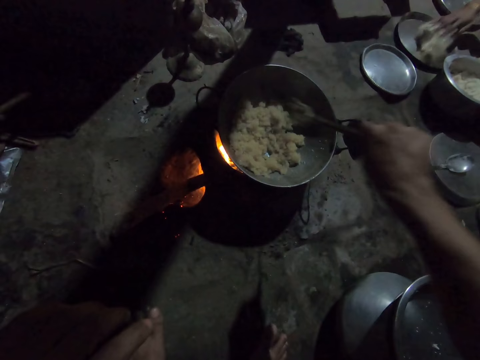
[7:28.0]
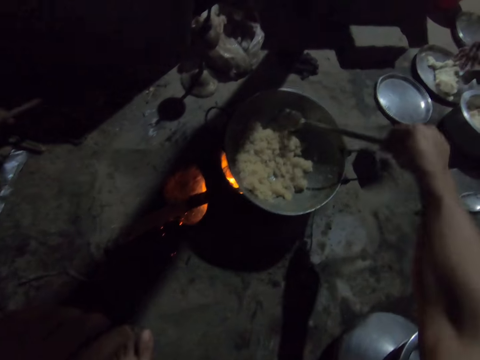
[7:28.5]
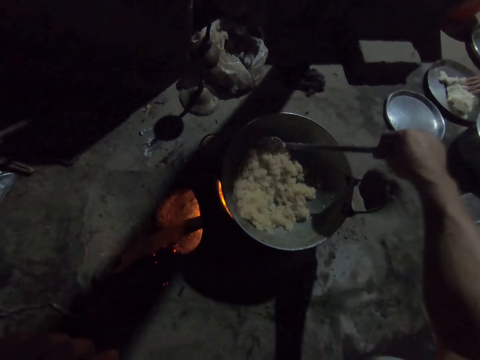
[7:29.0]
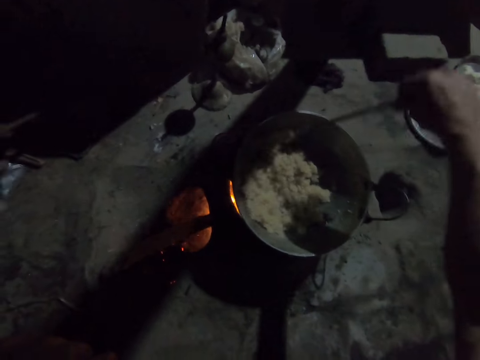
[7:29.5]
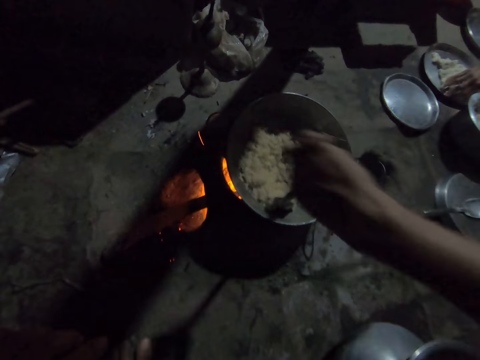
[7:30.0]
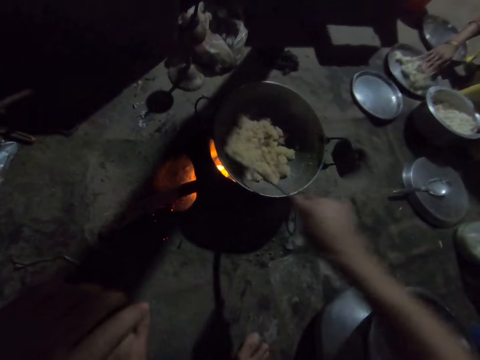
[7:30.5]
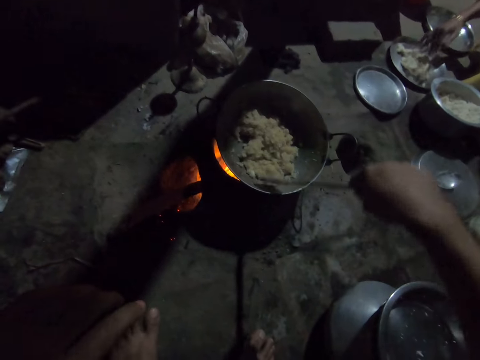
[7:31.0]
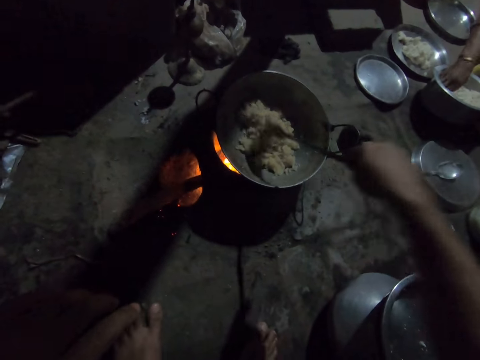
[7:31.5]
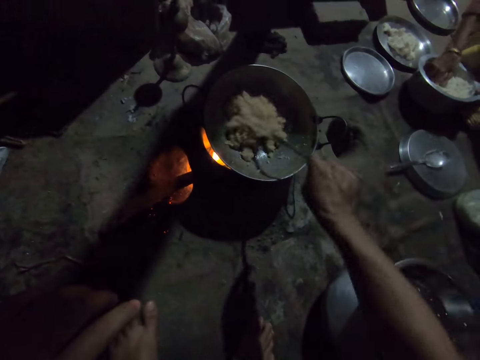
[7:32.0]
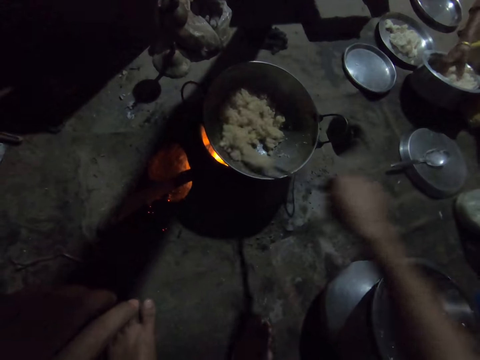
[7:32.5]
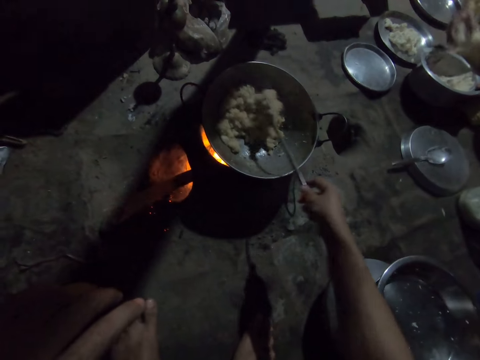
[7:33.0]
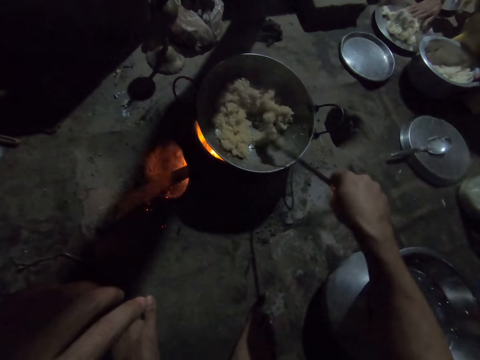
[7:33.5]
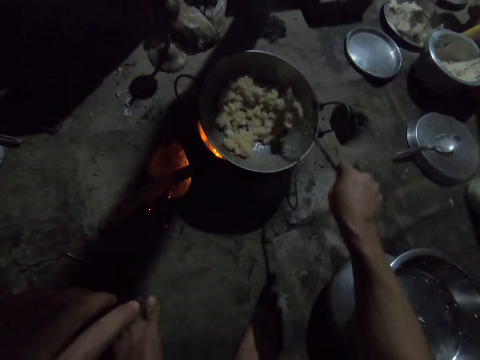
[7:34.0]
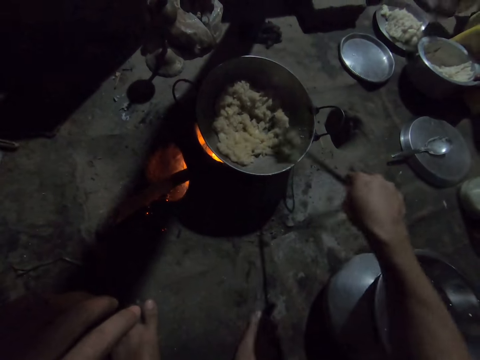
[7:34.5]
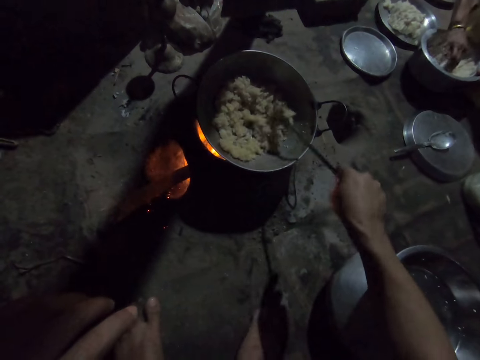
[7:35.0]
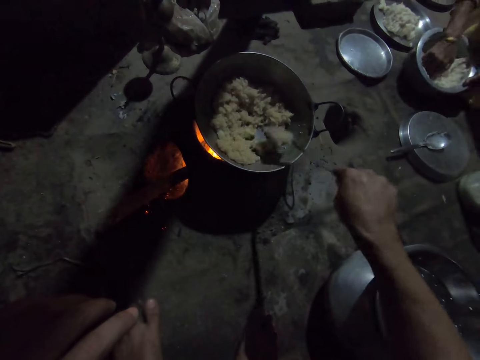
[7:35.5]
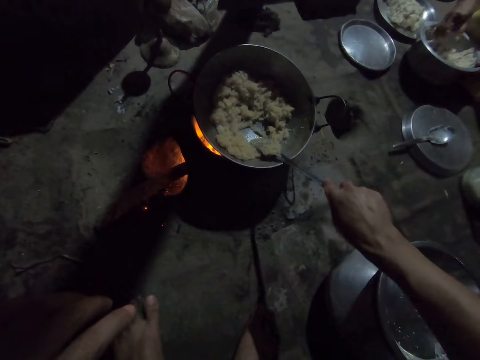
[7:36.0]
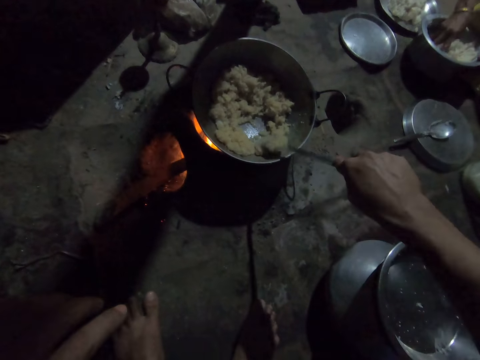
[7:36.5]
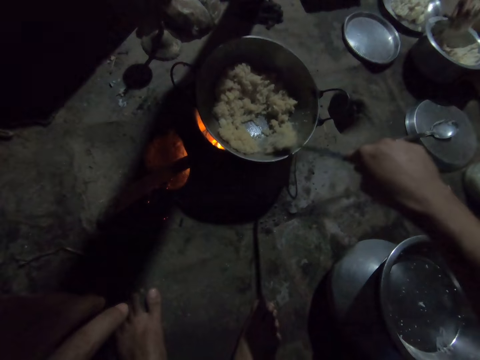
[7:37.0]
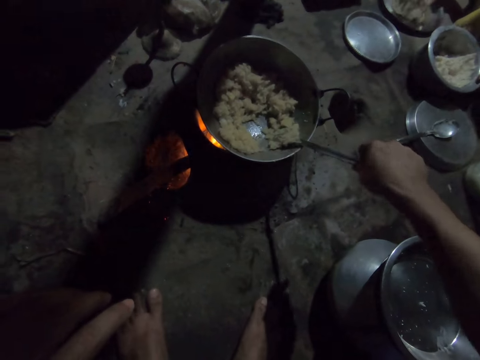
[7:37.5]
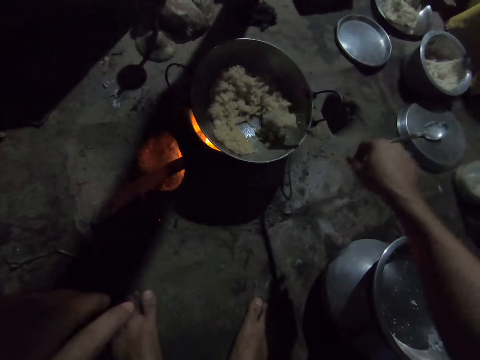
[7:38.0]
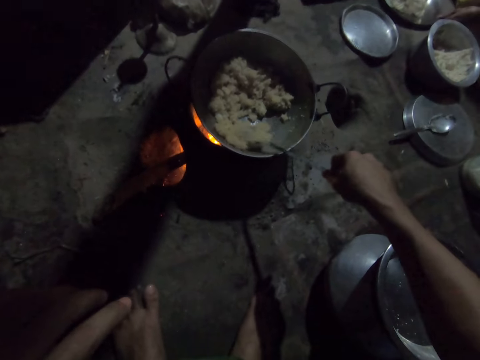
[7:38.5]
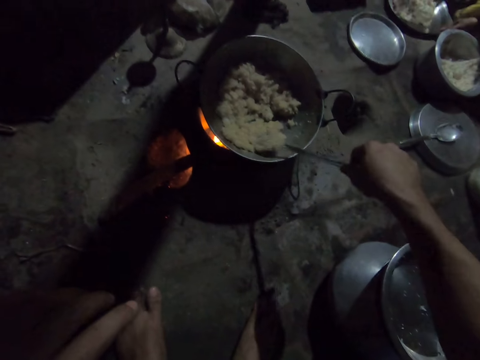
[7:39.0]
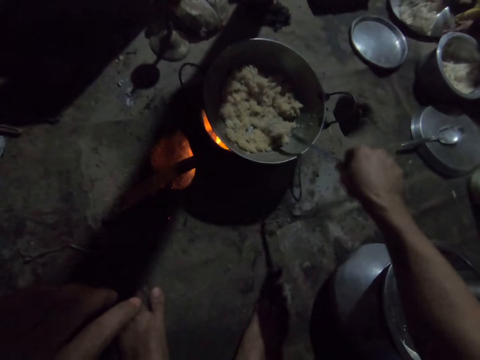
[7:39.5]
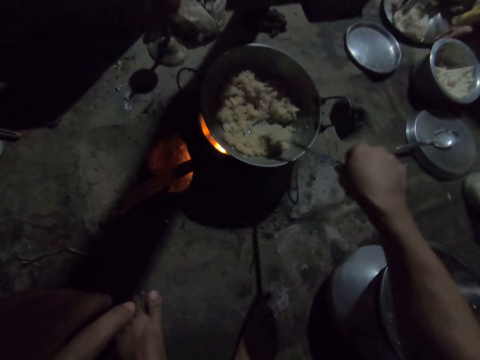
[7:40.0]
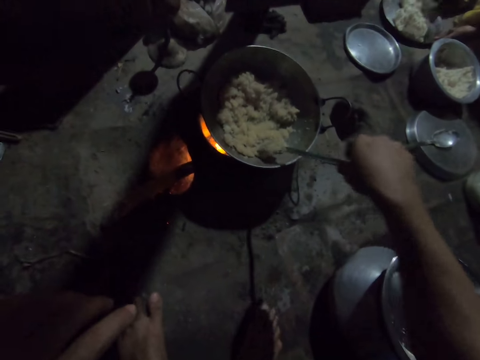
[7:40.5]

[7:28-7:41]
A person kneads the dough. The camera wearer flattens the paste with a spatula. The person holds the dough.

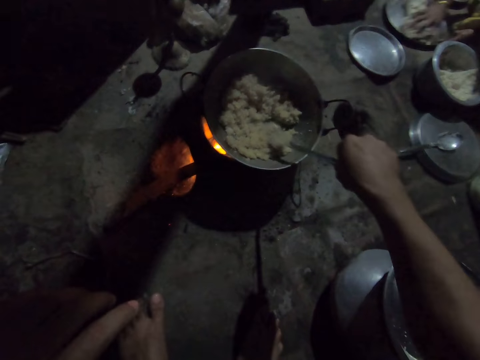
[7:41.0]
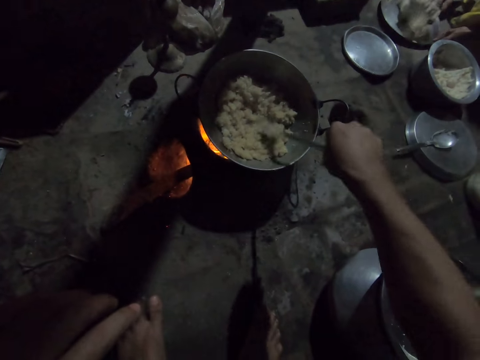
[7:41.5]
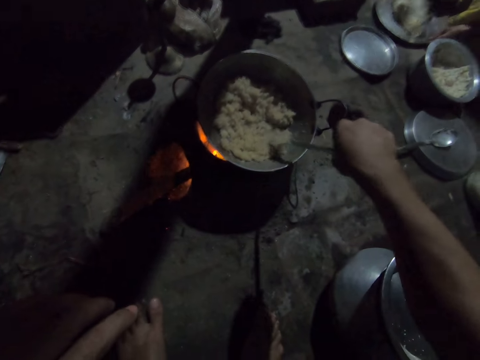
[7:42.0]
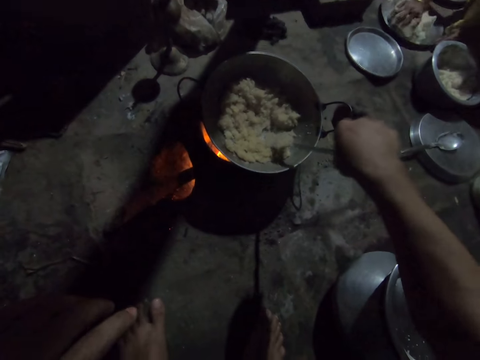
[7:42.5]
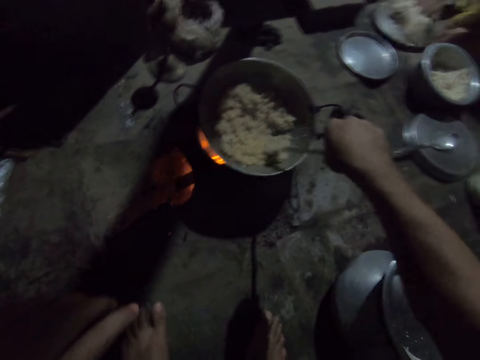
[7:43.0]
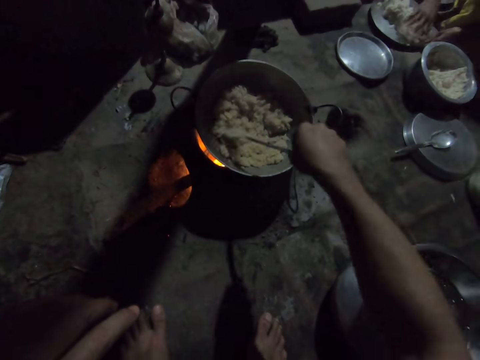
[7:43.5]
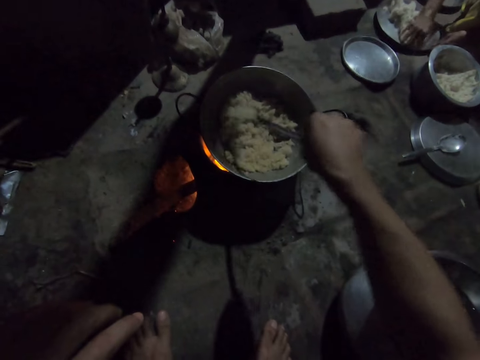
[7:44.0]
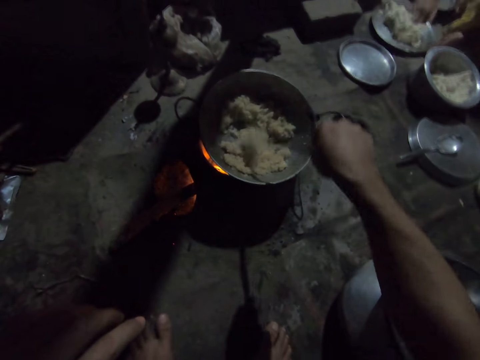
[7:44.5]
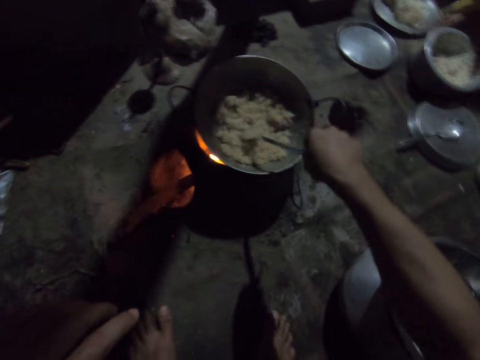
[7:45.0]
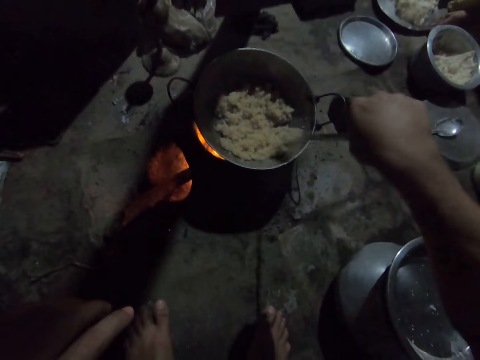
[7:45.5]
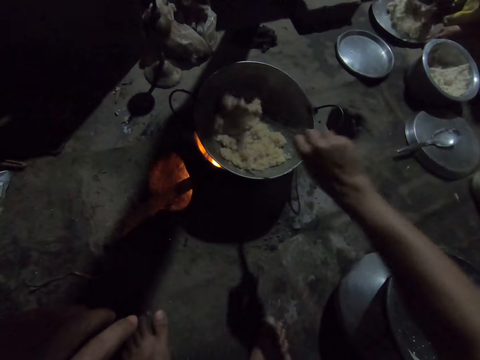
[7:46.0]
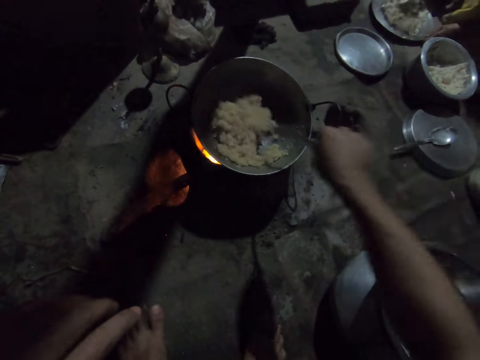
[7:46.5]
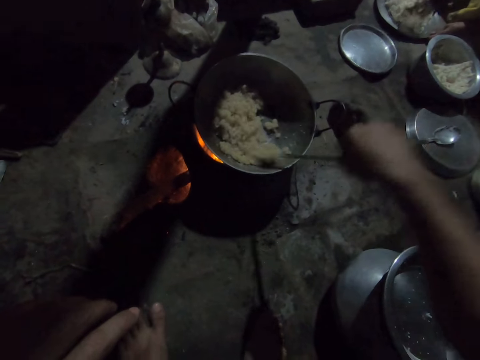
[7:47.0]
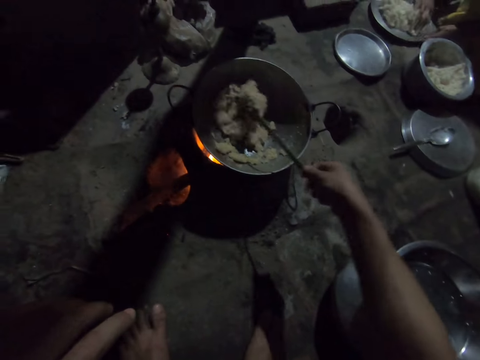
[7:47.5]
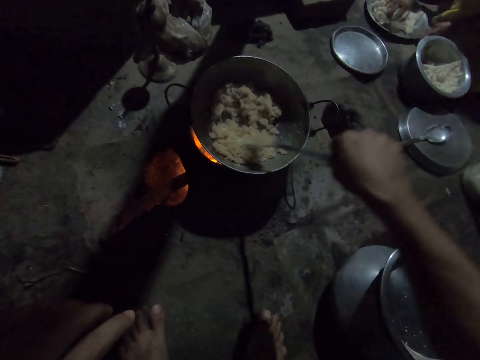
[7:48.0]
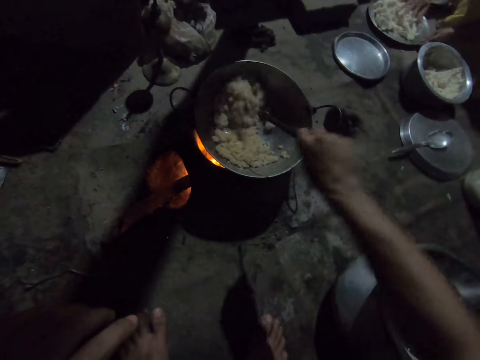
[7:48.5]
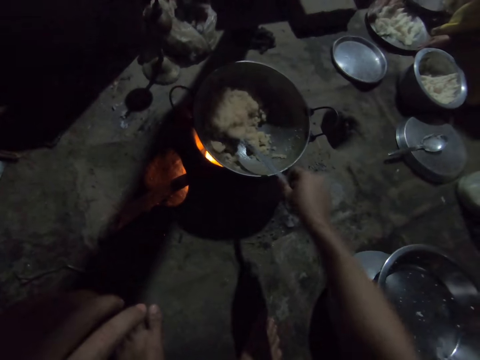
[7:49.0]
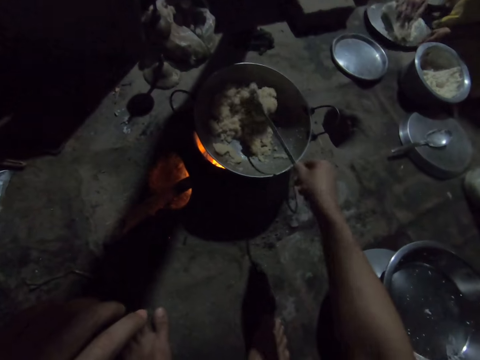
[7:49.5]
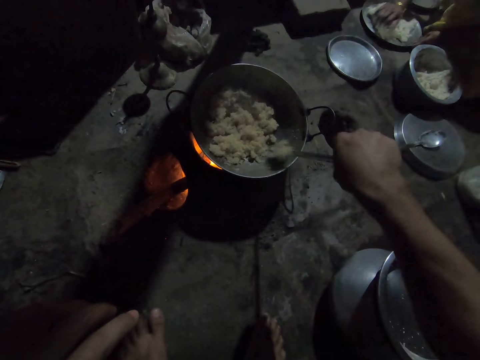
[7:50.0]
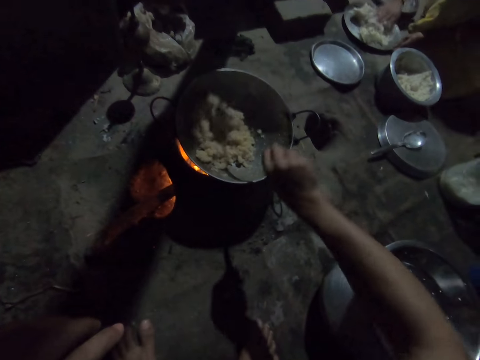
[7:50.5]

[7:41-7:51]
The camera wearer turns a paste with a spatula.

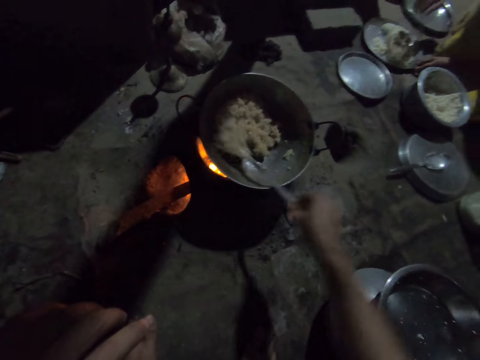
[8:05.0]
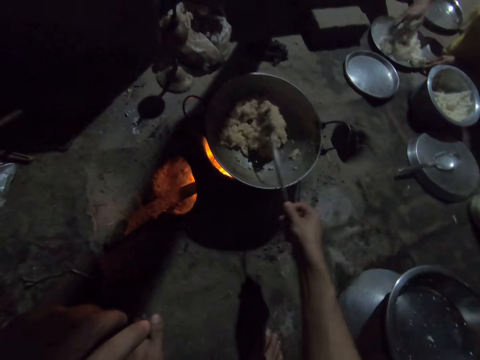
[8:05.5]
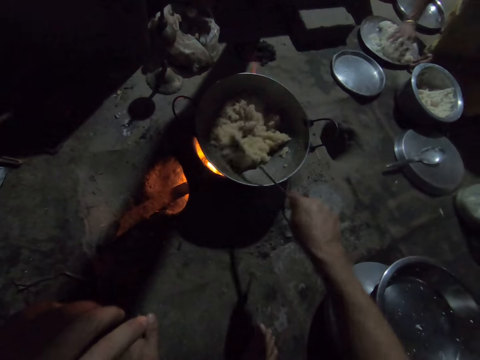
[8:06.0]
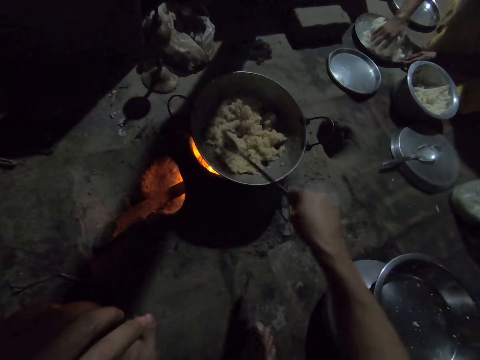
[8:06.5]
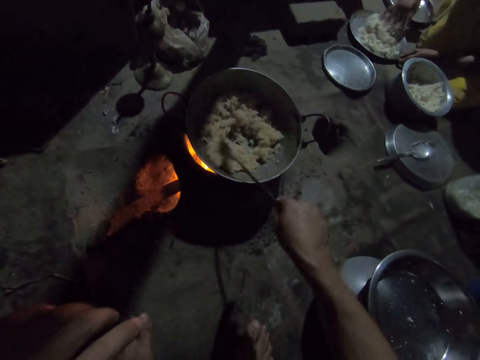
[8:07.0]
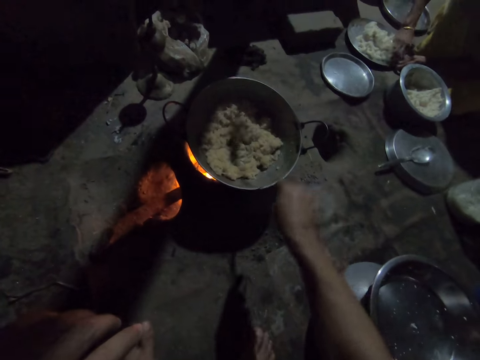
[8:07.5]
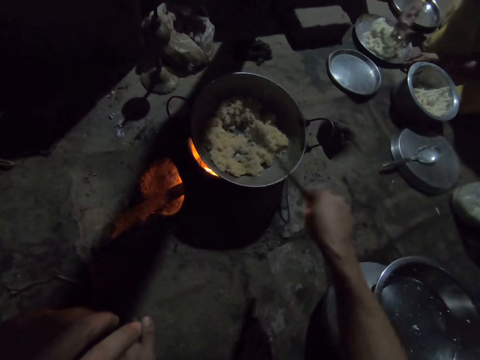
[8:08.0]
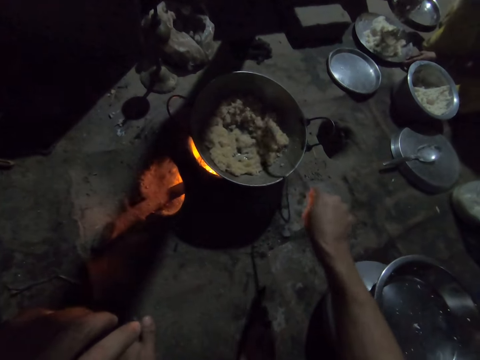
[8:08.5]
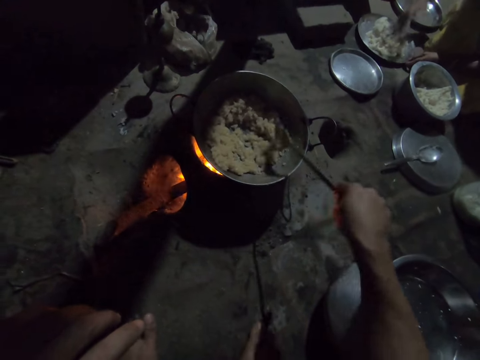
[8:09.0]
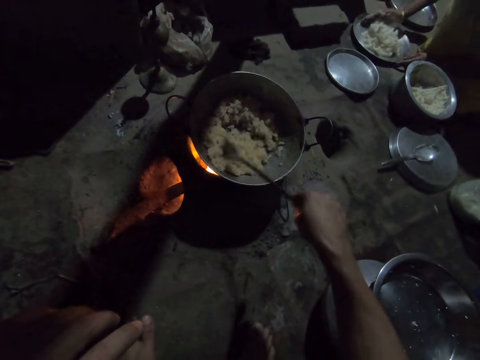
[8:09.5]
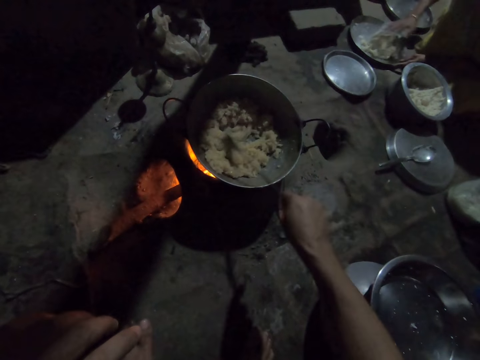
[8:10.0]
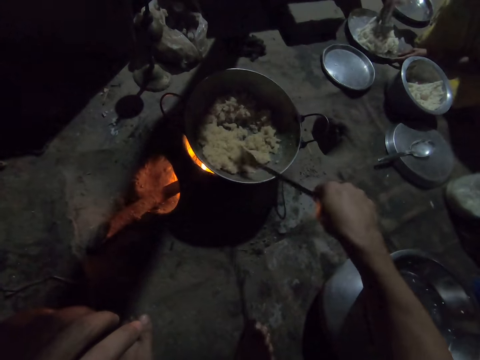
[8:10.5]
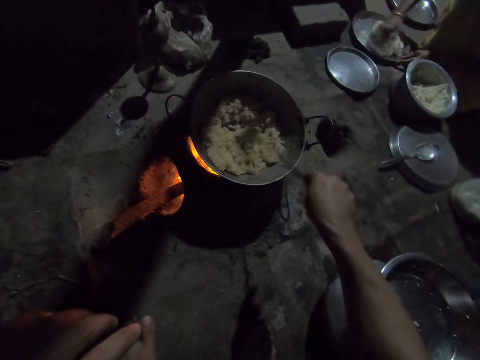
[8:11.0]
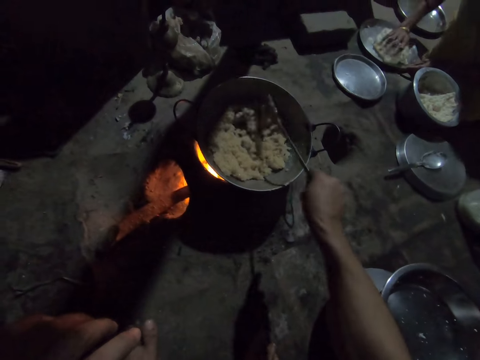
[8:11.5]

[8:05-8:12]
The camera wearer flattens the paste with a spatula.
